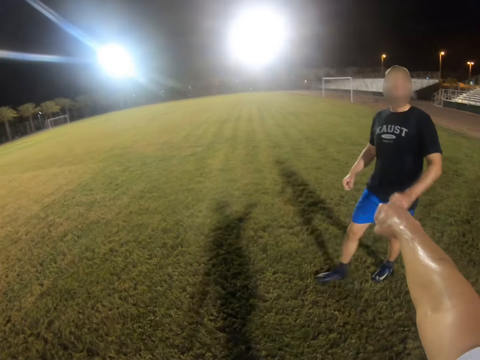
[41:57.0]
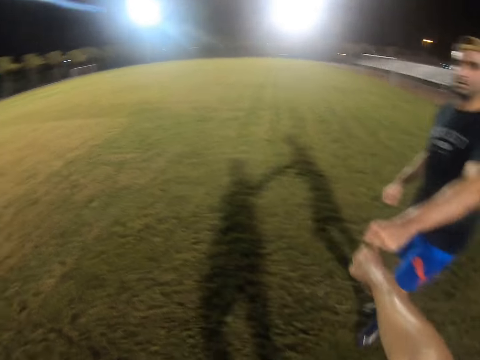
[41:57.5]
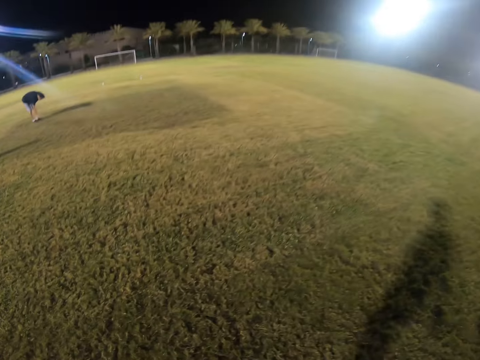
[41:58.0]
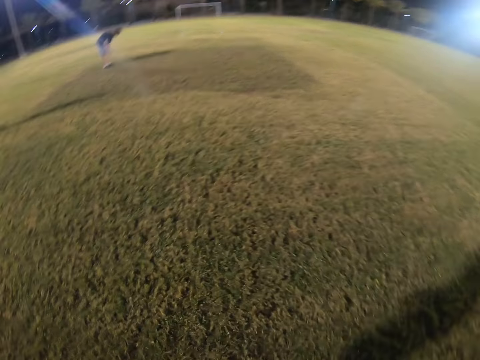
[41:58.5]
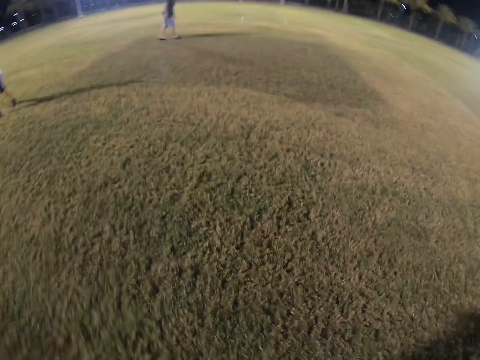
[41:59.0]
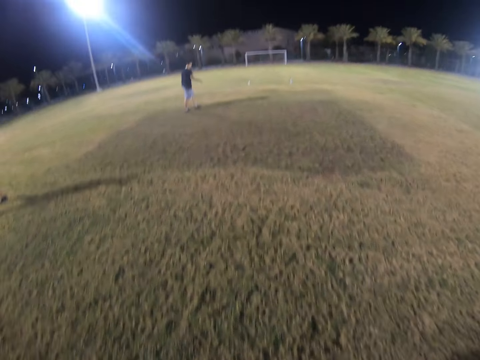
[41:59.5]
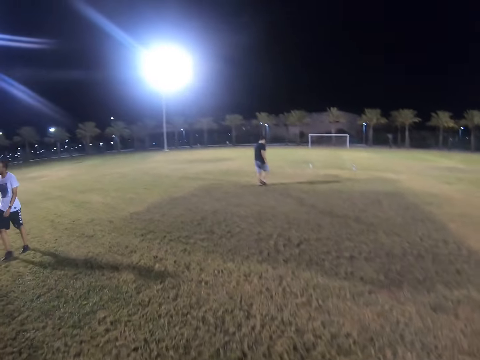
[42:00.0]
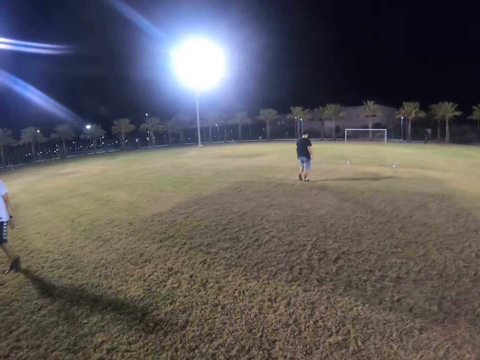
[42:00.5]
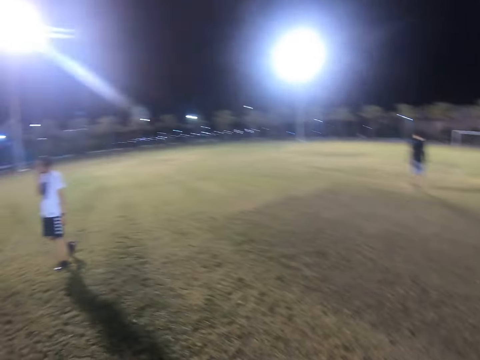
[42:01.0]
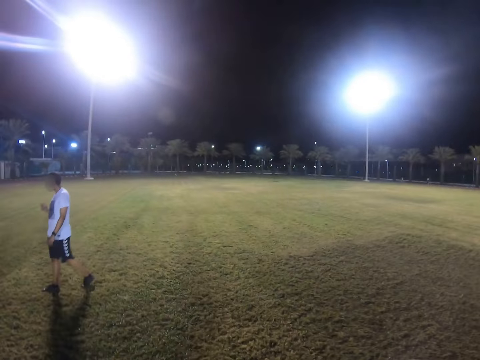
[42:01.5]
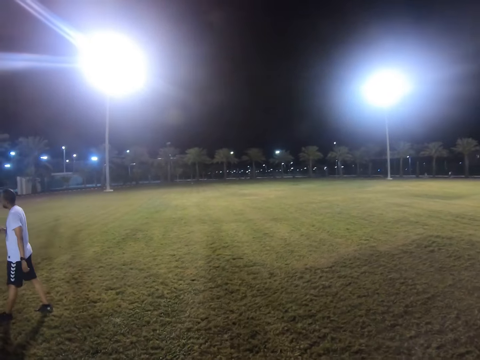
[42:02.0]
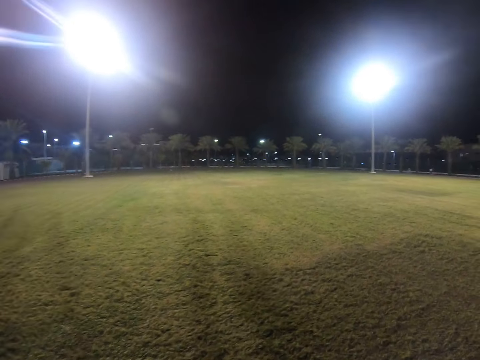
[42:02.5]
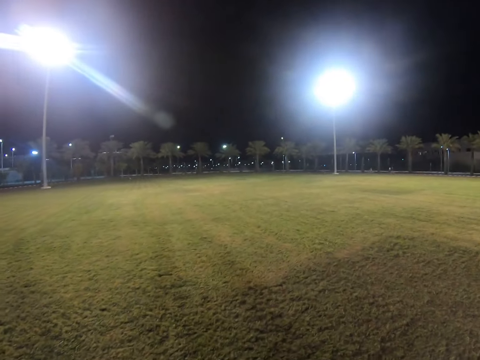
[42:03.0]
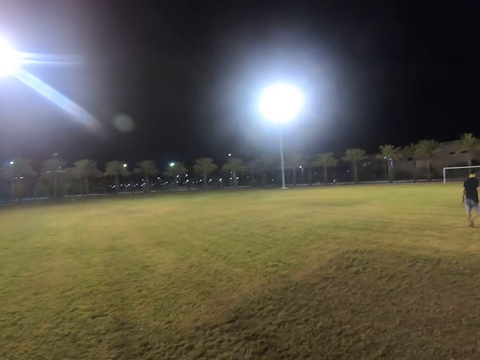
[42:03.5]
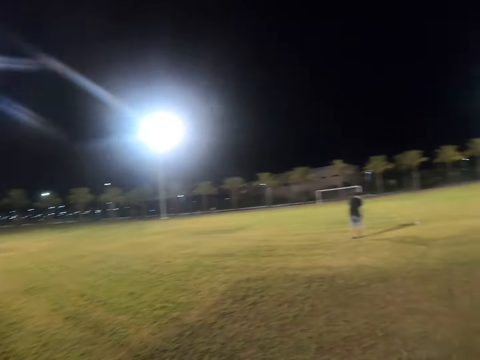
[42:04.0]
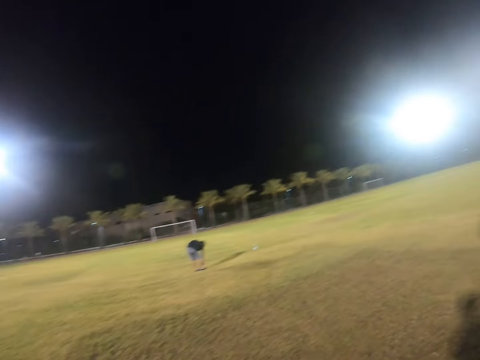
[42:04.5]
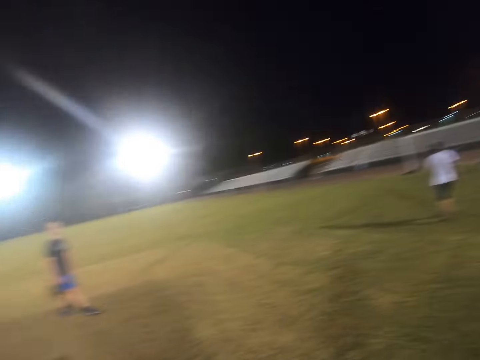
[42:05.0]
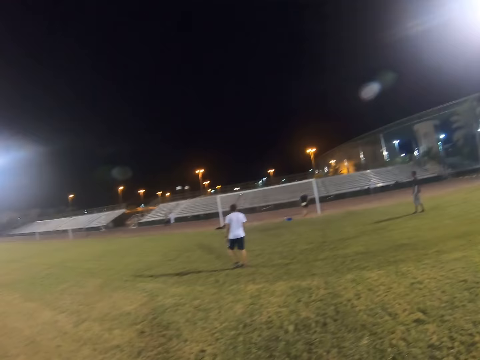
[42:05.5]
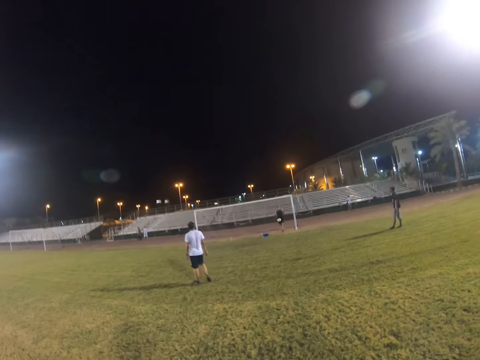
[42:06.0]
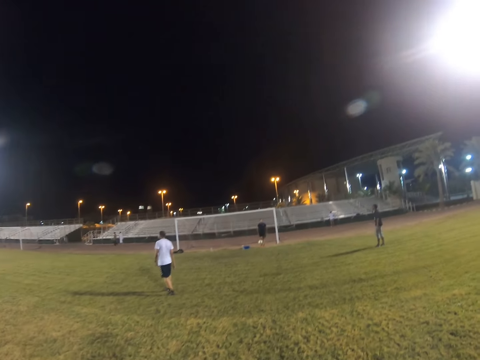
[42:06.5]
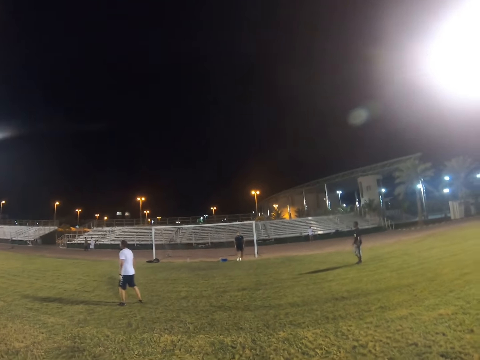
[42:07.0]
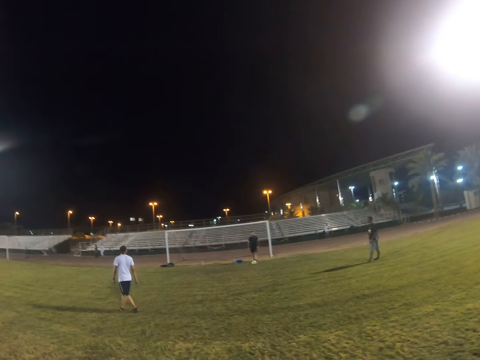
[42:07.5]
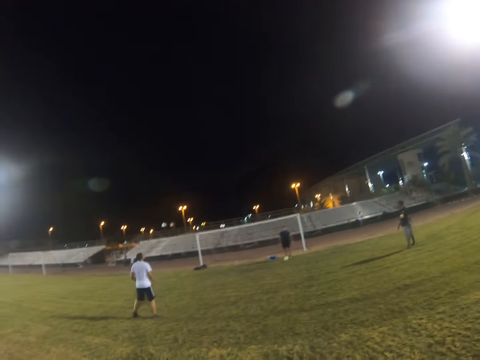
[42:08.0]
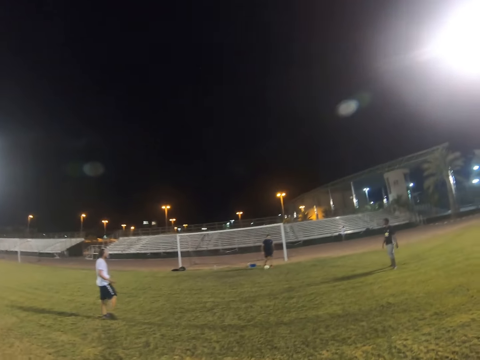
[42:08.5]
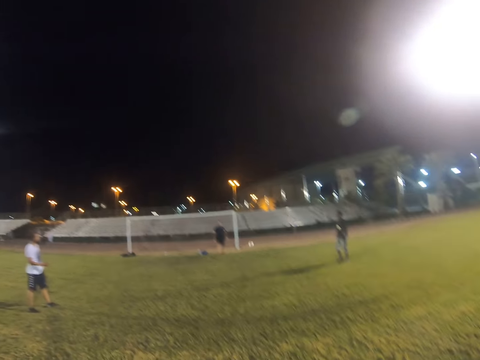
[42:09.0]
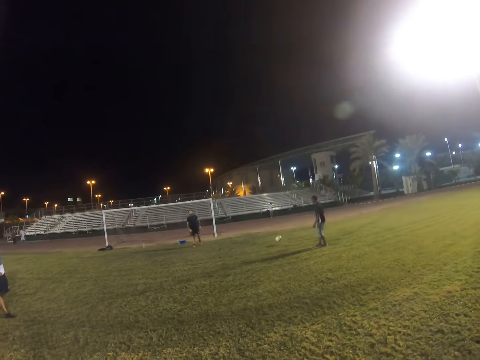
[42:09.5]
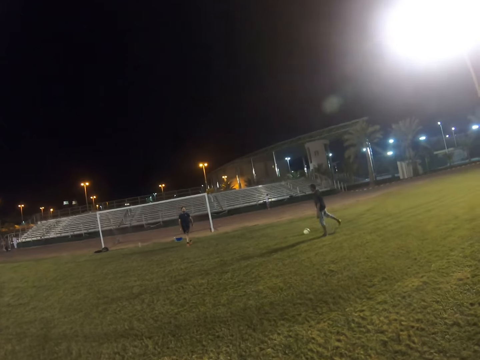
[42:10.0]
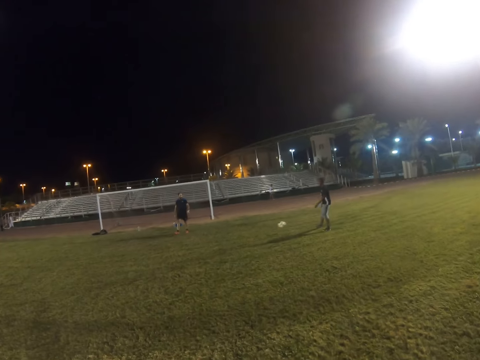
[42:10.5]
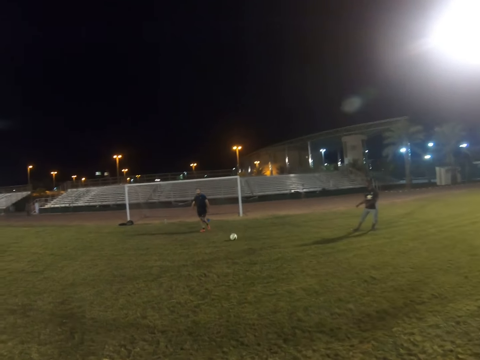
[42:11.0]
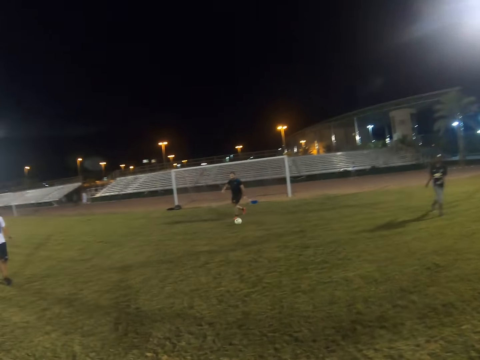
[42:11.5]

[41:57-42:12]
The camera wearer stretches his hand towards a man. The man bumps fists with the camera wearer. The camera wearer looks around the field. A goalkeeper passes the ball to a player.

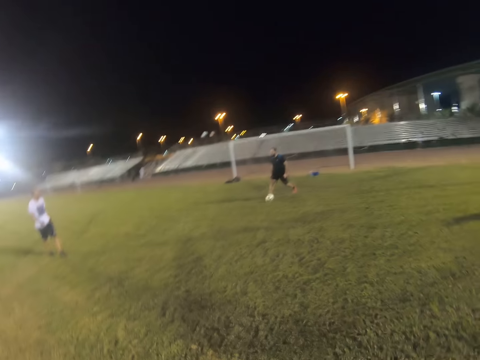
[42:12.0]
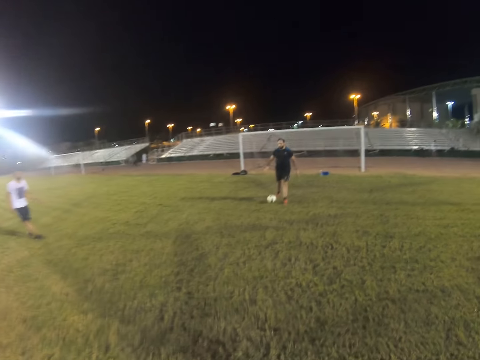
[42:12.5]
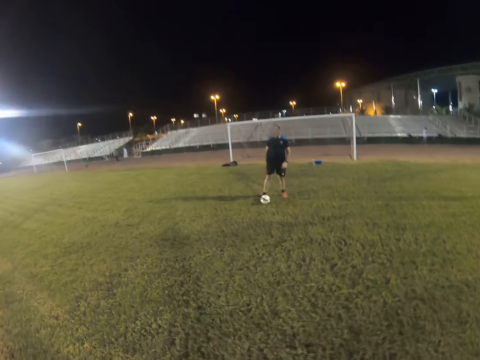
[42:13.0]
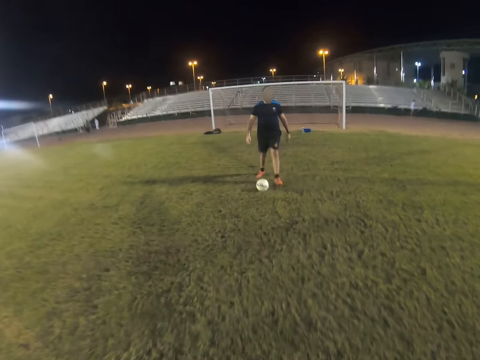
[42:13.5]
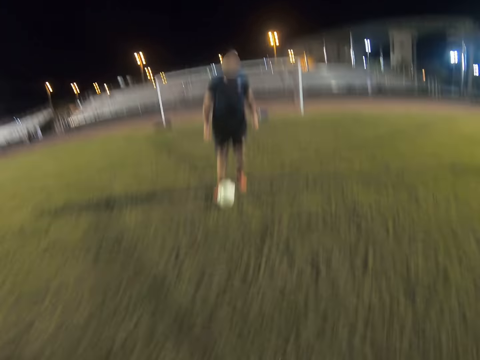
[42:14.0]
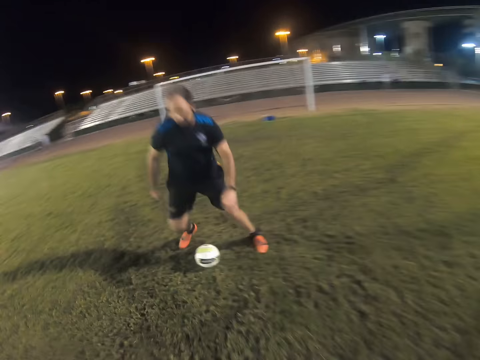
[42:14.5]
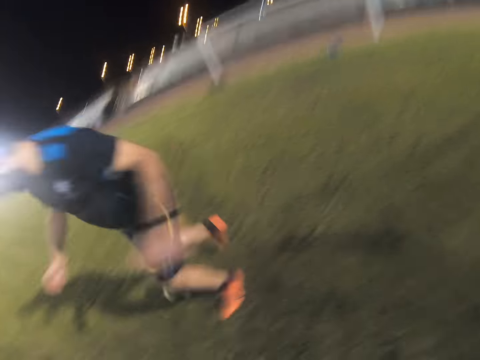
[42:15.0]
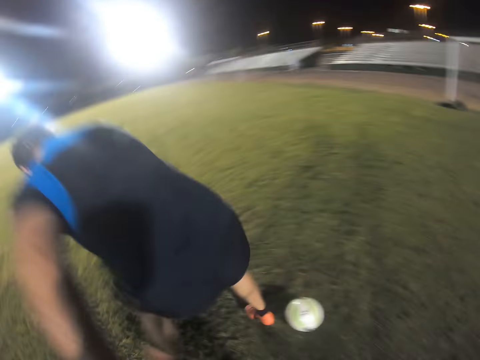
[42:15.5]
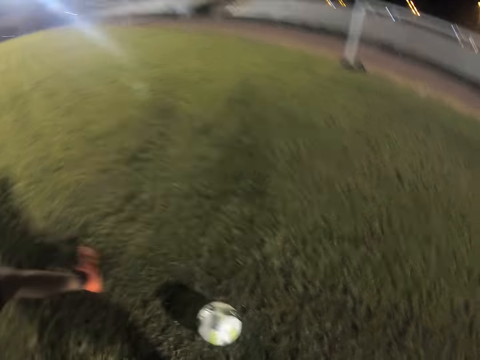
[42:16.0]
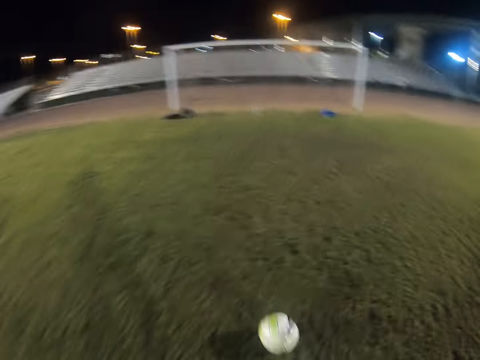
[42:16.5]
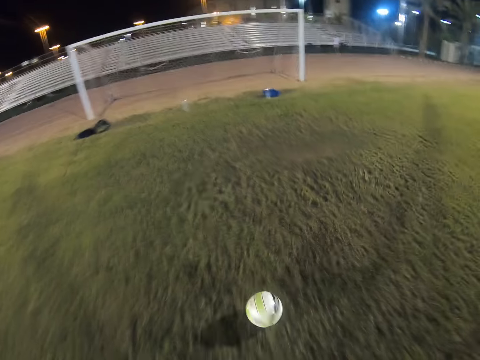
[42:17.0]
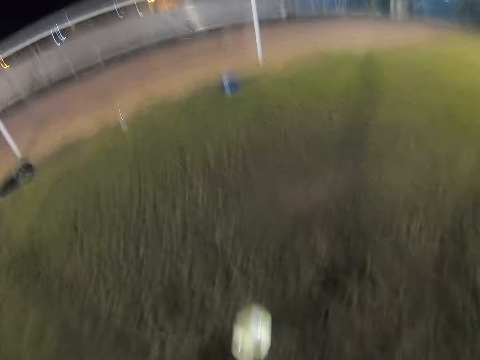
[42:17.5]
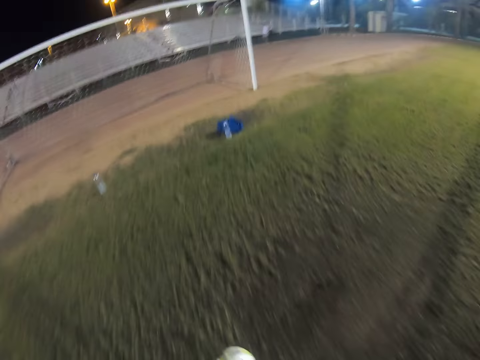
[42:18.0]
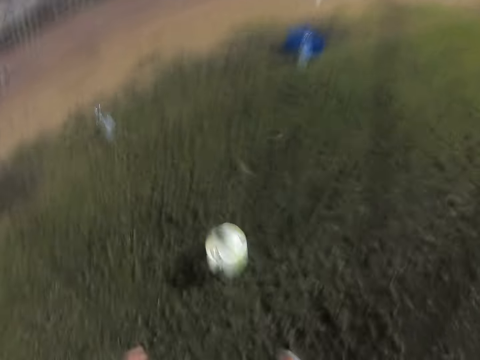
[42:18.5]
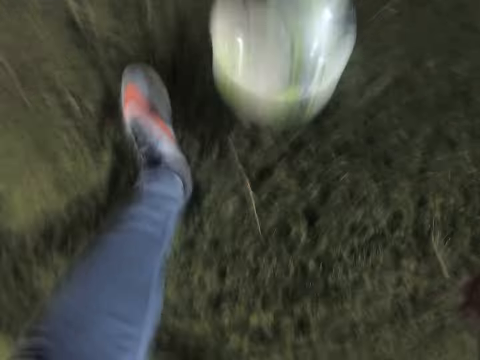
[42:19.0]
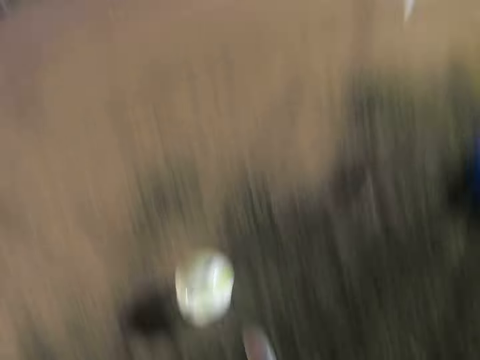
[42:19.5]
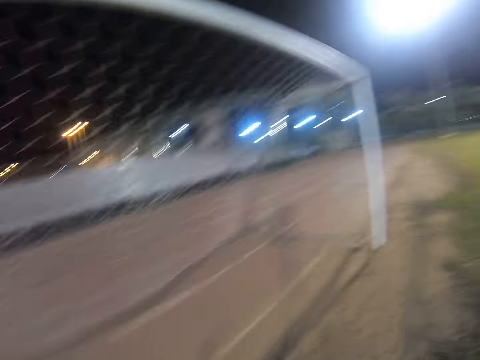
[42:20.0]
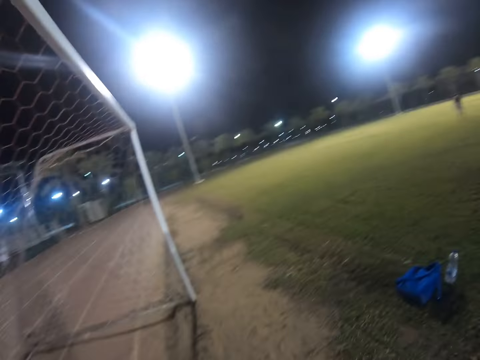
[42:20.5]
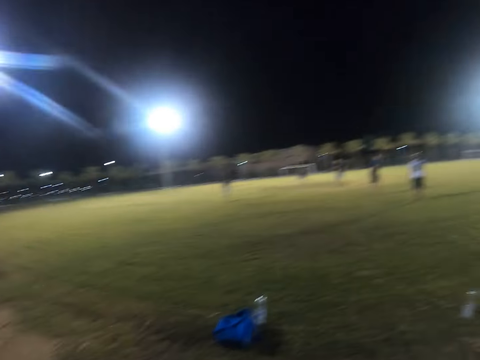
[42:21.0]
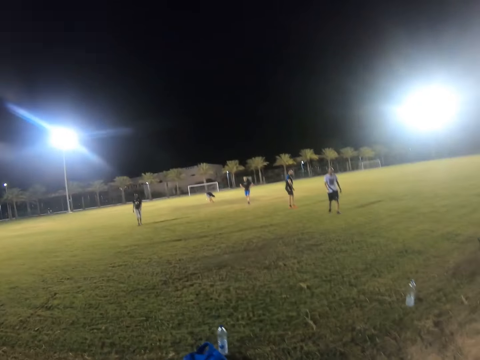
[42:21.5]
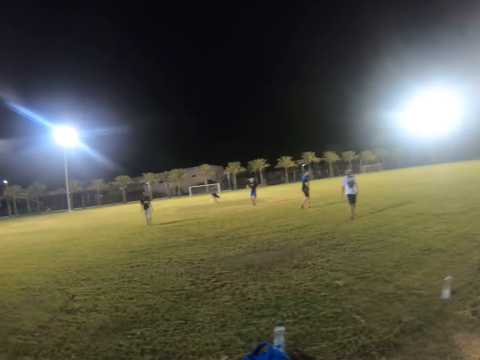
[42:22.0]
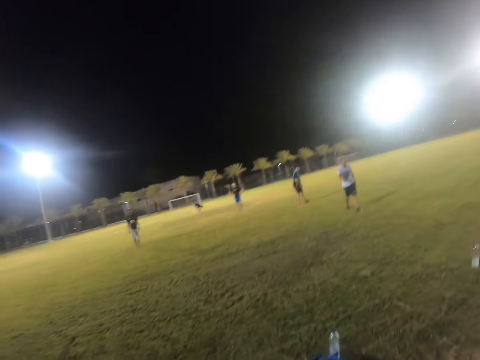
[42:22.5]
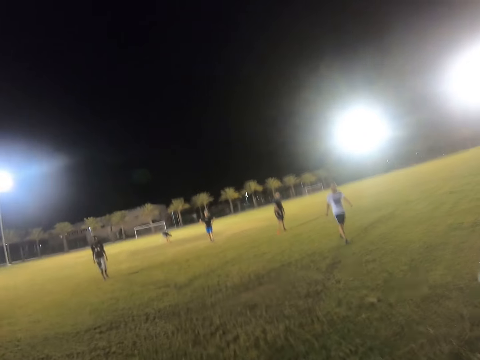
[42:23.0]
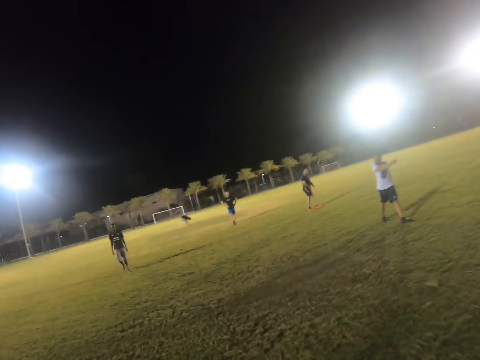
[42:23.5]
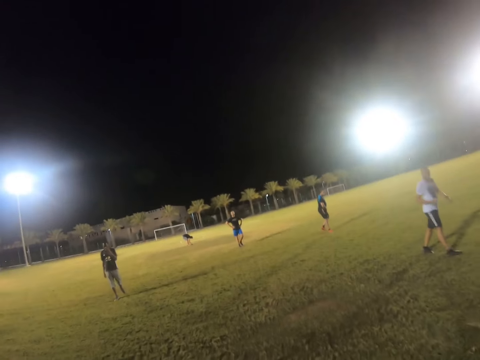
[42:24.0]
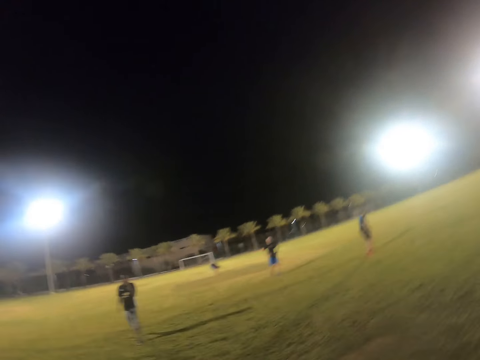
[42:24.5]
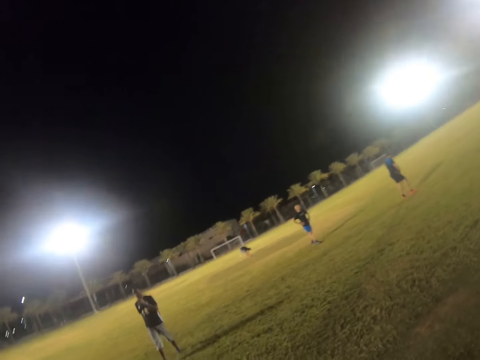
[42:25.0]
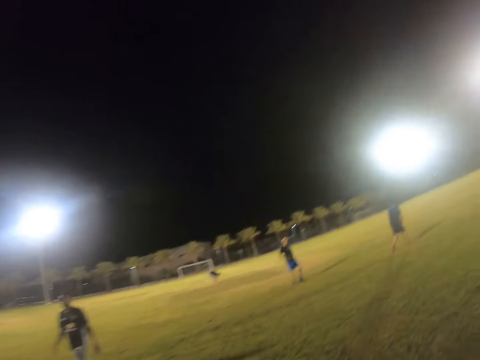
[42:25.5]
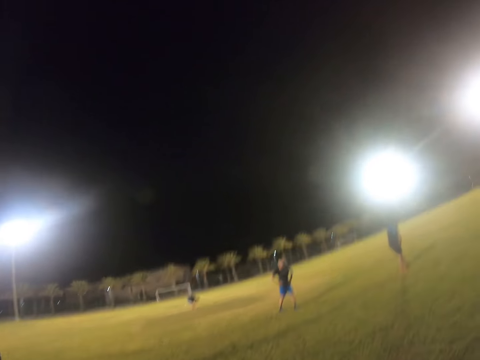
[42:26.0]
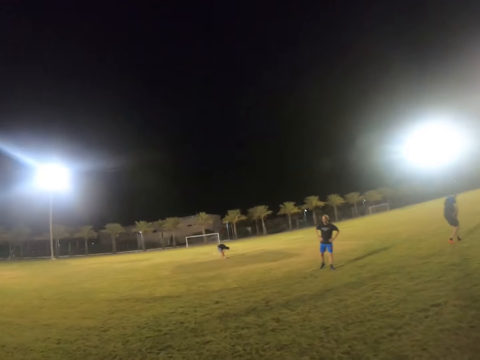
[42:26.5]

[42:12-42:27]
A player passes the ball to a goalkeeper. The camera wearer jogs towards the ball. The goalkeeper runs with the ball. The camera wearer tackles the ball. They score a goal. They kick the ball. They walk on the field.
